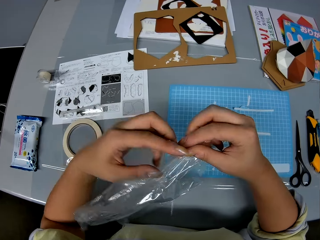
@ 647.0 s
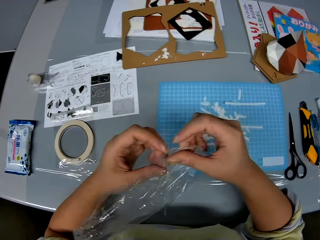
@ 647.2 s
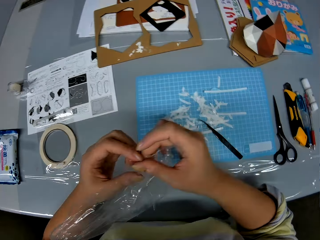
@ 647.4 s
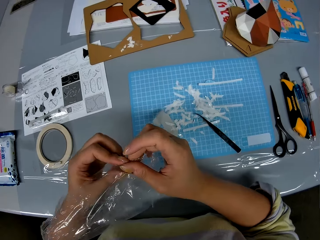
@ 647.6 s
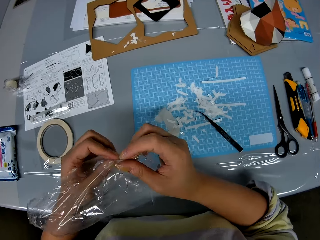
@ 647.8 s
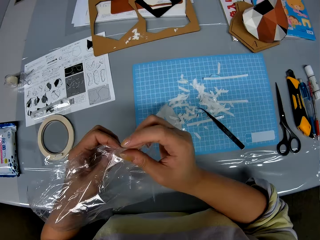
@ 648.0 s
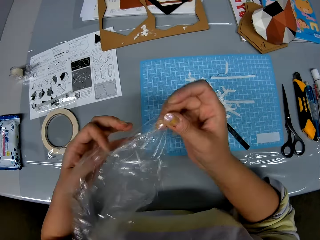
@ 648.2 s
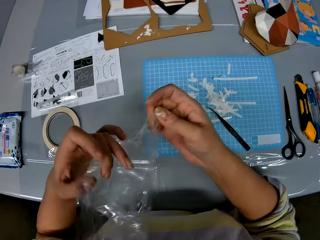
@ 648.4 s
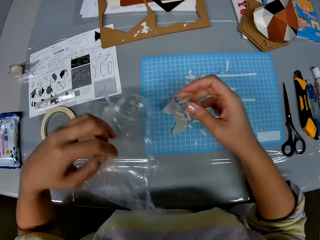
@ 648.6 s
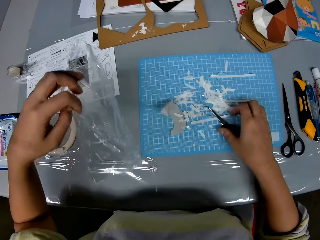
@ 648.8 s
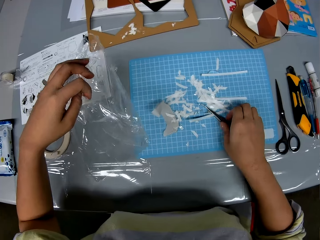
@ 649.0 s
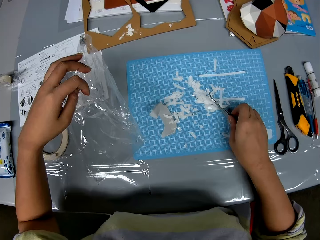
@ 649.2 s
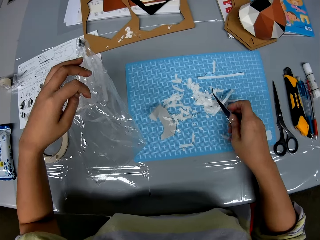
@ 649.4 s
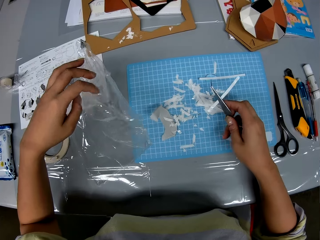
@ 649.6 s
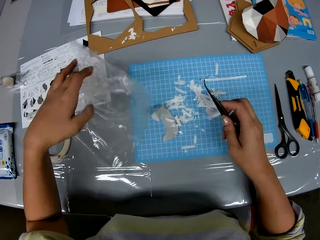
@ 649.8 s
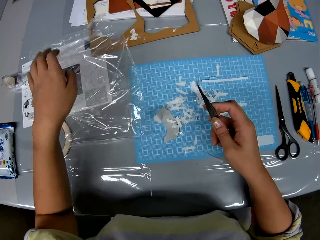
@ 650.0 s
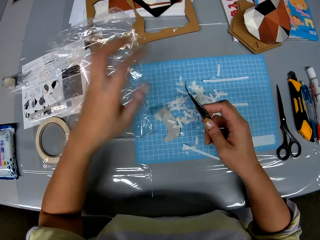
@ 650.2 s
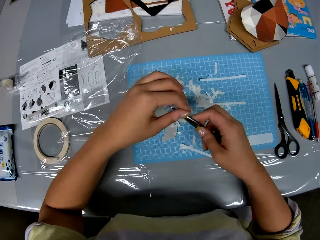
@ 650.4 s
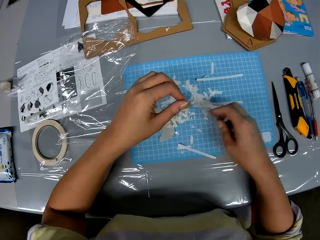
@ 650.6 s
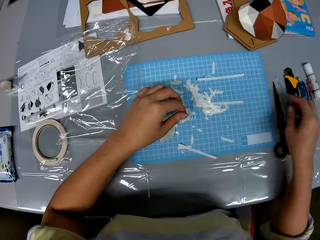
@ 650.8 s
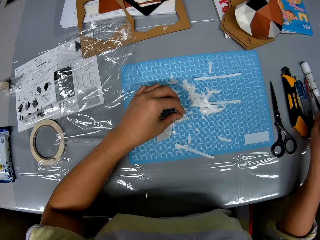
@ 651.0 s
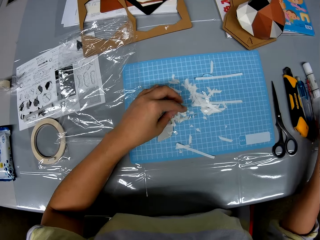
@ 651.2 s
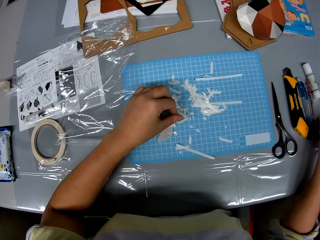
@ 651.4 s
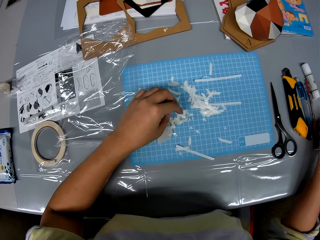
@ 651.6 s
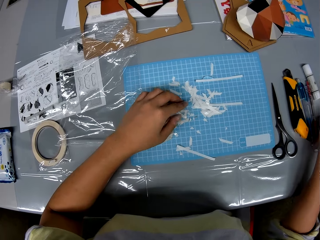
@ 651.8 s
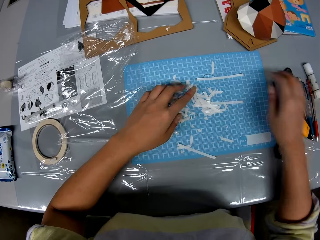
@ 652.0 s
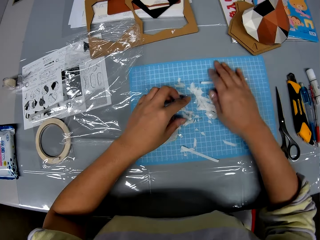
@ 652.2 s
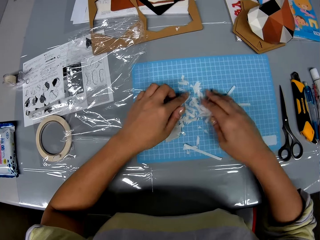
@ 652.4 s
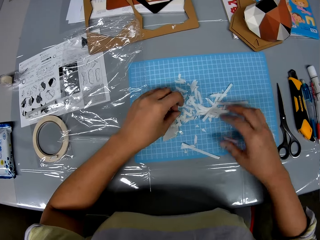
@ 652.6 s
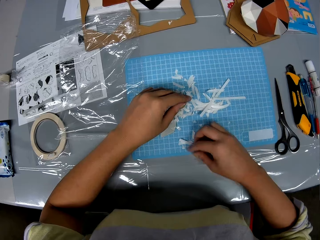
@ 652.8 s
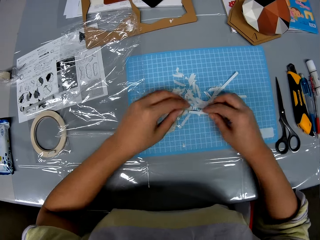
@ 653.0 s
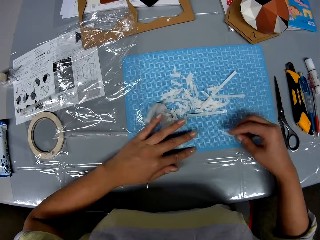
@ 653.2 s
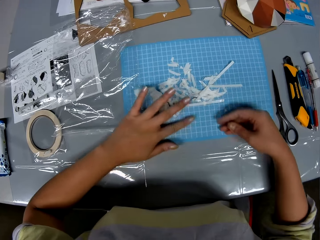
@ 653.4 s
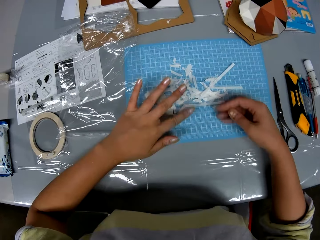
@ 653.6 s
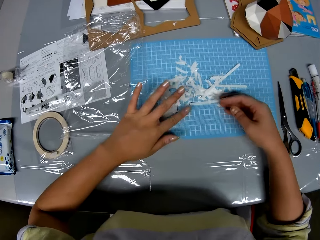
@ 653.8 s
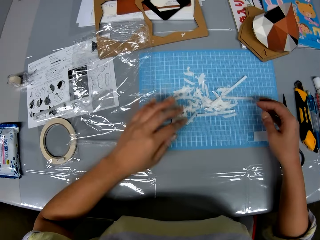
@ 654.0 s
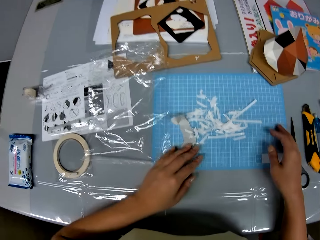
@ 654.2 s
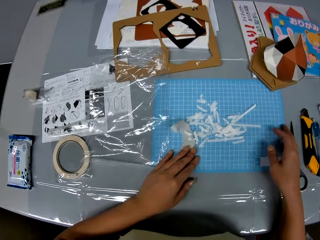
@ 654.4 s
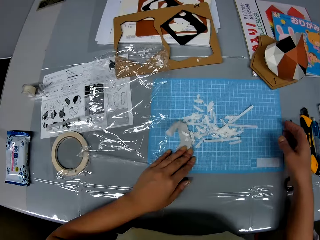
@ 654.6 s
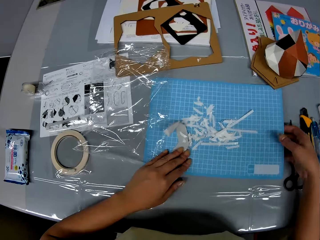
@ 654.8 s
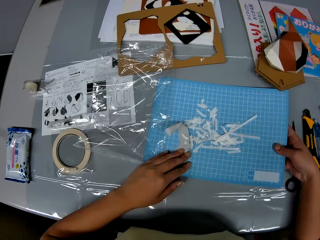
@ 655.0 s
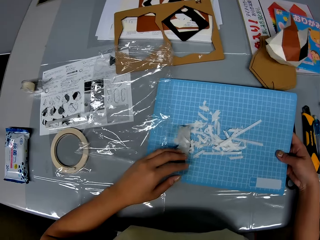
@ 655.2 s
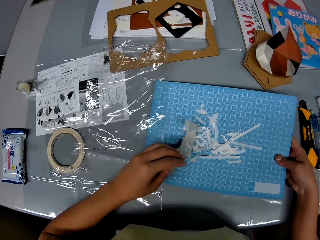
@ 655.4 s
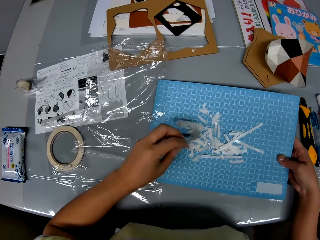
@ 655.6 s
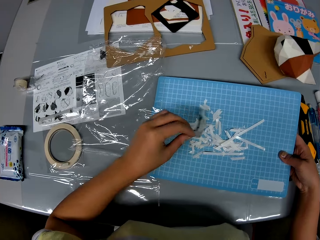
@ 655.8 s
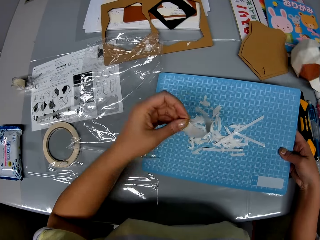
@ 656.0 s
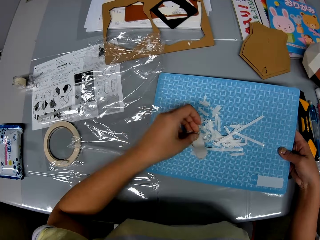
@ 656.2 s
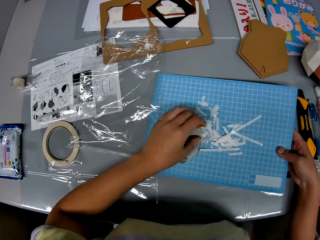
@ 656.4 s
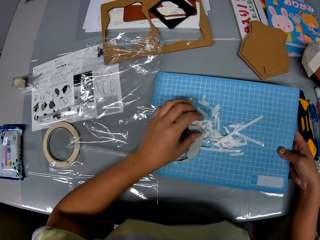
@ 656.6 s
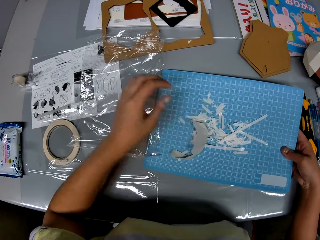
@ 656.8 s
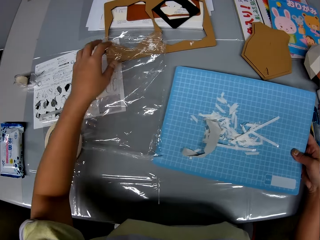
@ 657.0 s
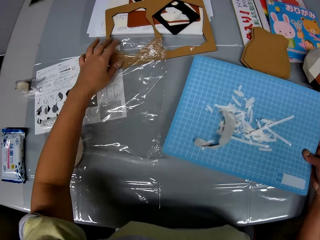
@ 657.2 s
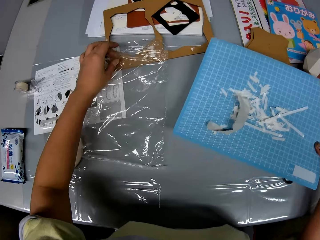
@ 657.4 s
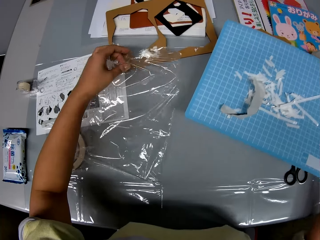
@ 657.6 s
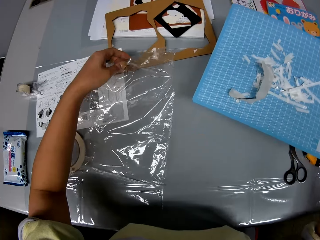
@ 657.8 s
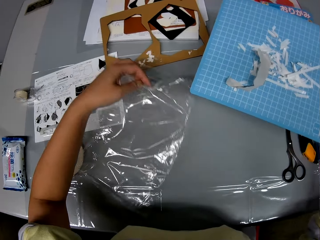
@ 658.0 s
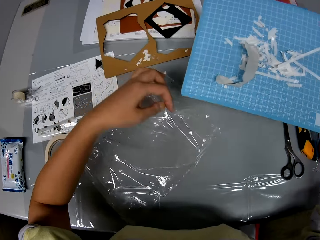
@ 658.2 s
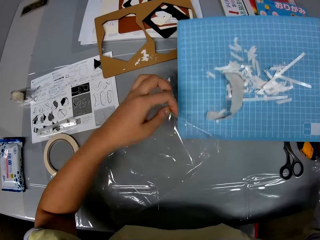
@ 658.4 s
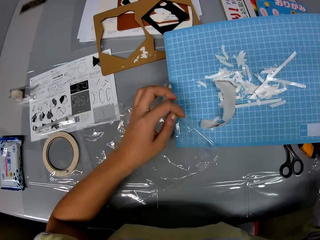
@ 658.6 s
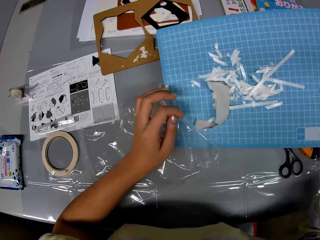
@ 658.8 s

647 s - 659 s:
The camera wearer opens up the nylon or paper bag in her hand. She picks up a tweezer or picker from the table. She picks up paper with the tweezer. She puts the paper bag on the table. She removes a paper from the tweezer. She puts the paper on the table. She drops the picker on one side of the table. She gathers the dirt on a file on the table together. She stares at the papers on the table. She picks up the folder from the table. She inspects the papers on the folder. She picks up the paper bag from the table.

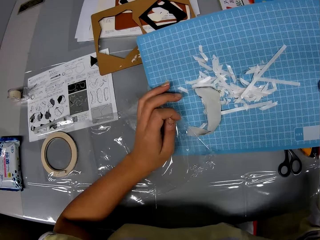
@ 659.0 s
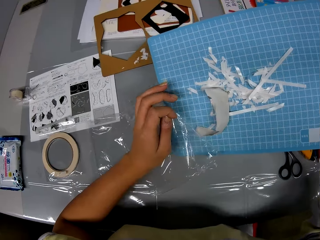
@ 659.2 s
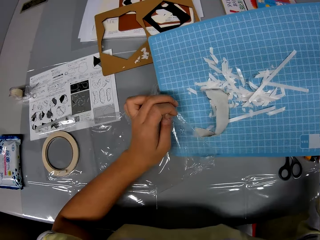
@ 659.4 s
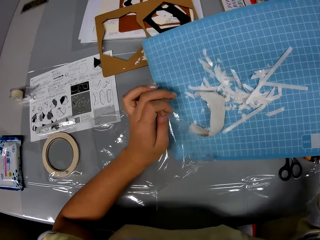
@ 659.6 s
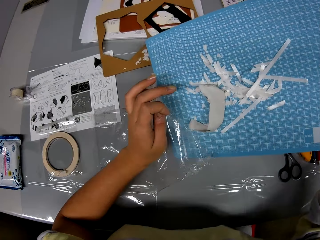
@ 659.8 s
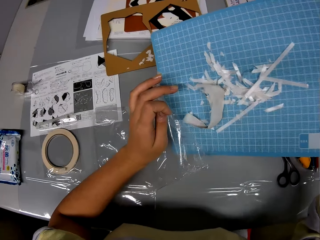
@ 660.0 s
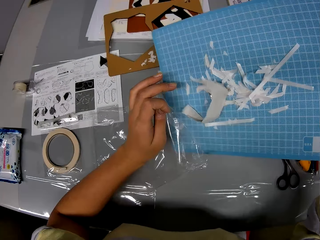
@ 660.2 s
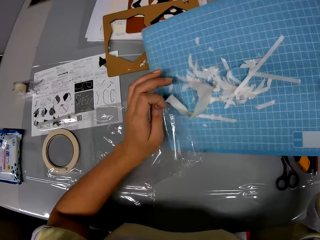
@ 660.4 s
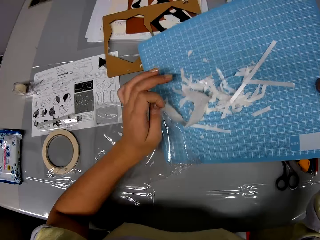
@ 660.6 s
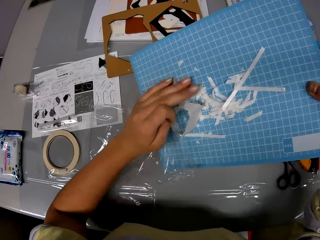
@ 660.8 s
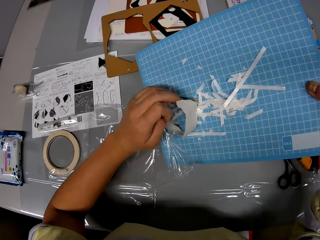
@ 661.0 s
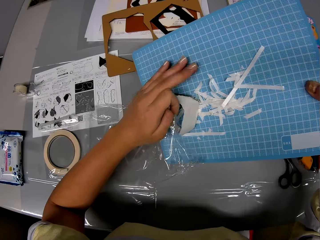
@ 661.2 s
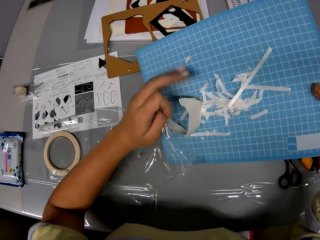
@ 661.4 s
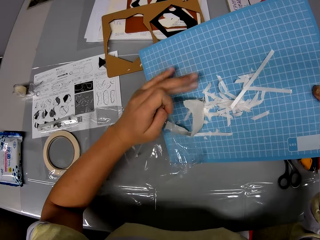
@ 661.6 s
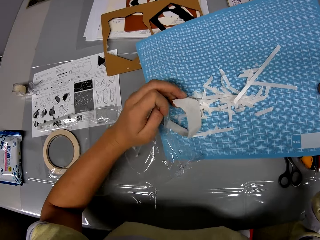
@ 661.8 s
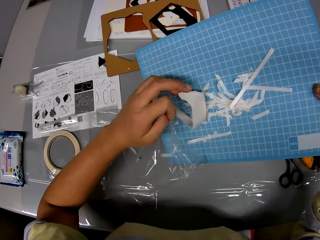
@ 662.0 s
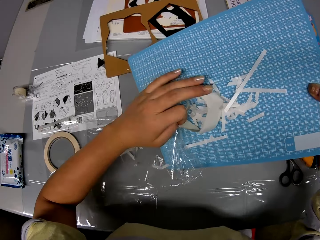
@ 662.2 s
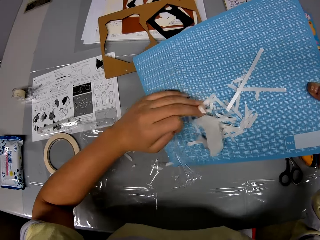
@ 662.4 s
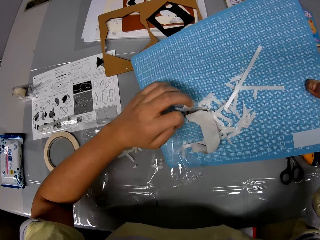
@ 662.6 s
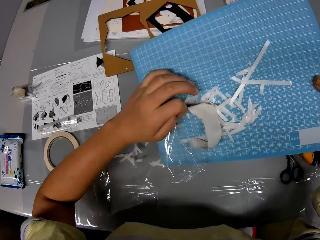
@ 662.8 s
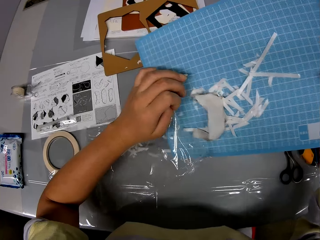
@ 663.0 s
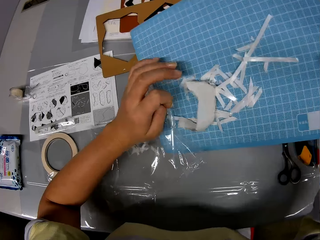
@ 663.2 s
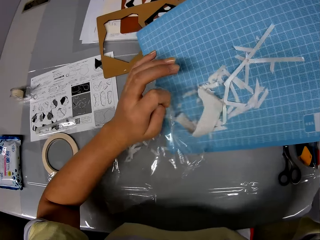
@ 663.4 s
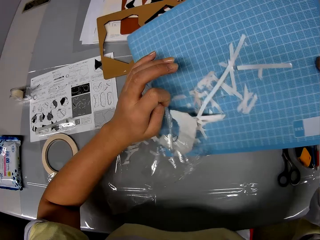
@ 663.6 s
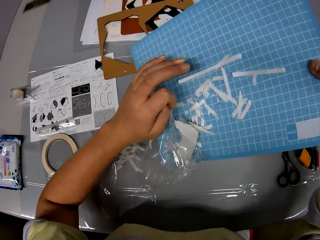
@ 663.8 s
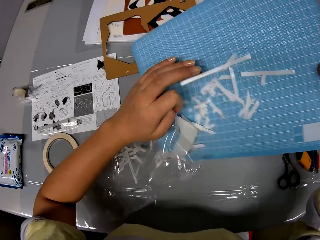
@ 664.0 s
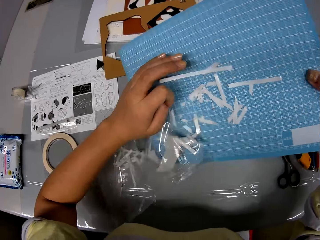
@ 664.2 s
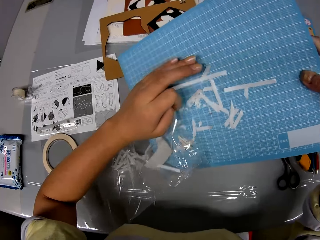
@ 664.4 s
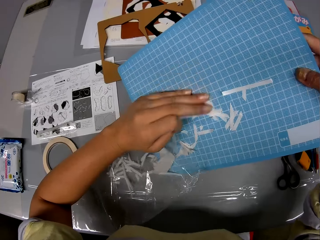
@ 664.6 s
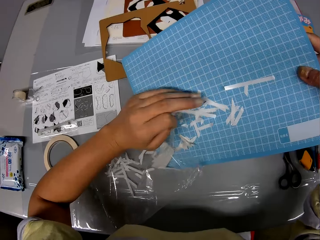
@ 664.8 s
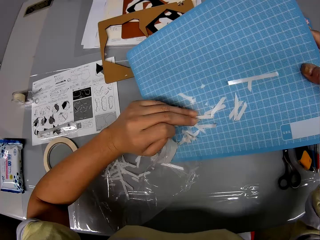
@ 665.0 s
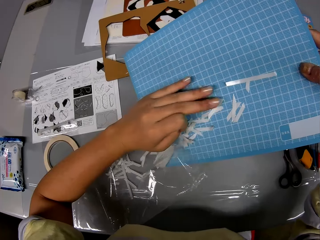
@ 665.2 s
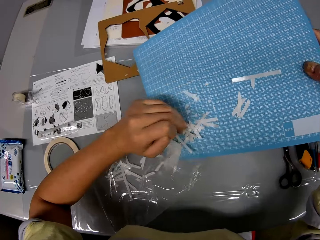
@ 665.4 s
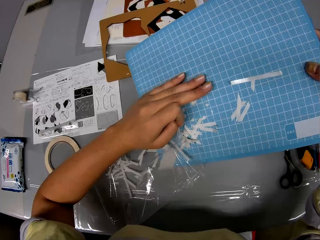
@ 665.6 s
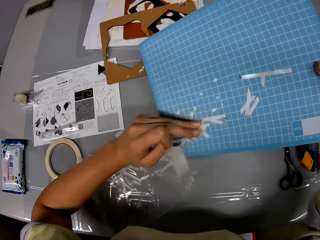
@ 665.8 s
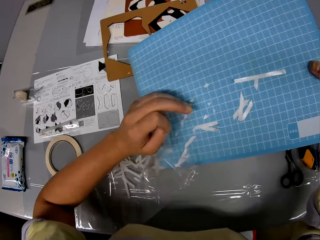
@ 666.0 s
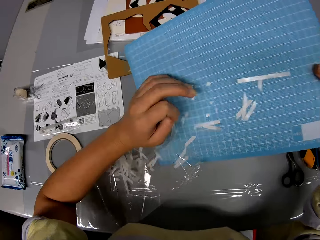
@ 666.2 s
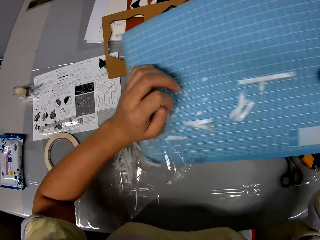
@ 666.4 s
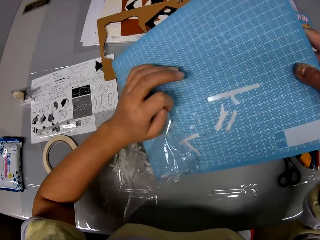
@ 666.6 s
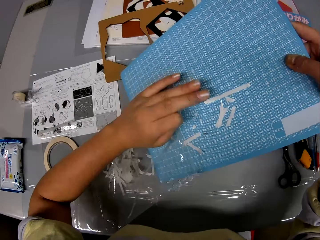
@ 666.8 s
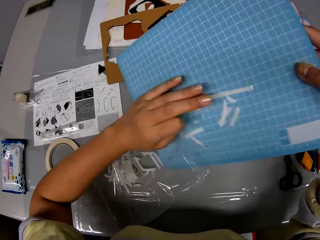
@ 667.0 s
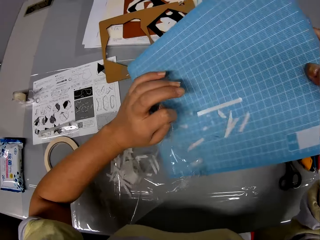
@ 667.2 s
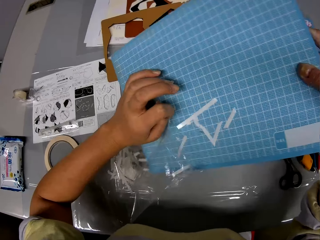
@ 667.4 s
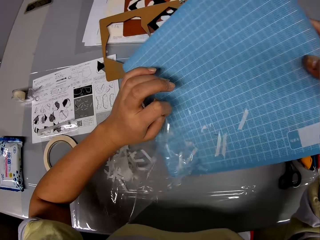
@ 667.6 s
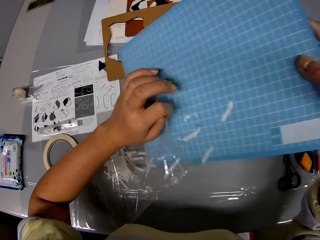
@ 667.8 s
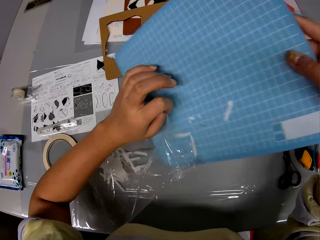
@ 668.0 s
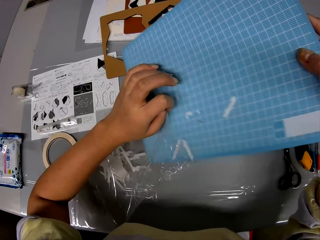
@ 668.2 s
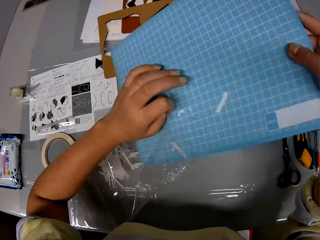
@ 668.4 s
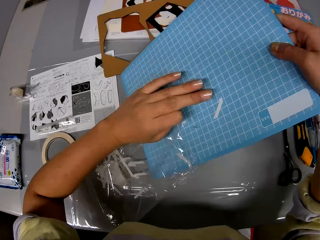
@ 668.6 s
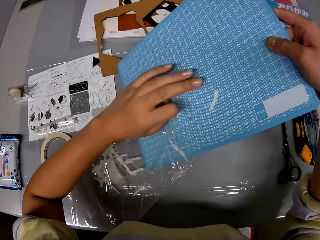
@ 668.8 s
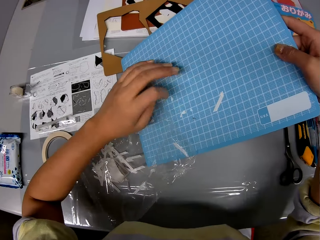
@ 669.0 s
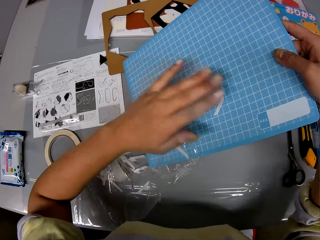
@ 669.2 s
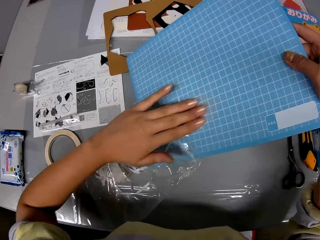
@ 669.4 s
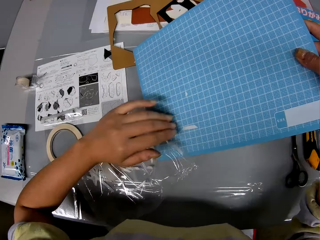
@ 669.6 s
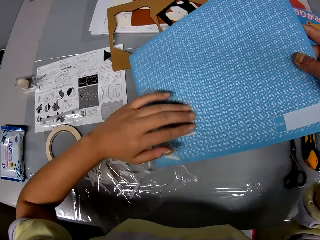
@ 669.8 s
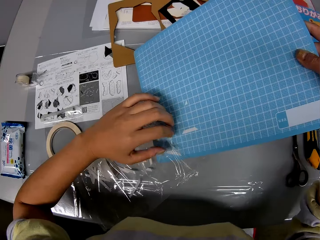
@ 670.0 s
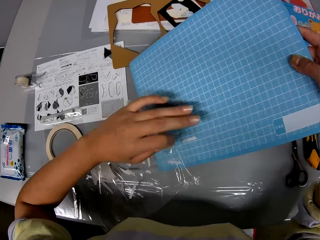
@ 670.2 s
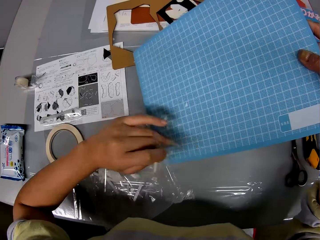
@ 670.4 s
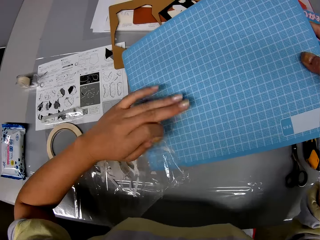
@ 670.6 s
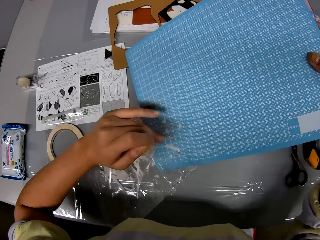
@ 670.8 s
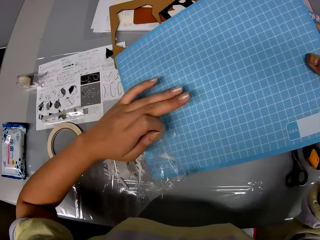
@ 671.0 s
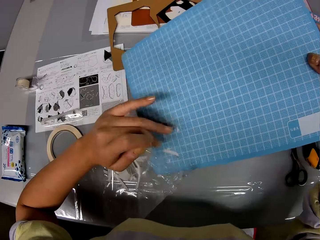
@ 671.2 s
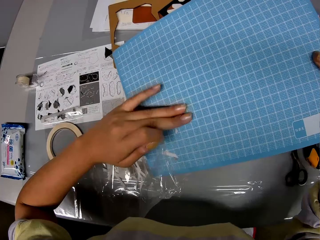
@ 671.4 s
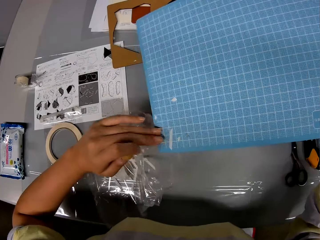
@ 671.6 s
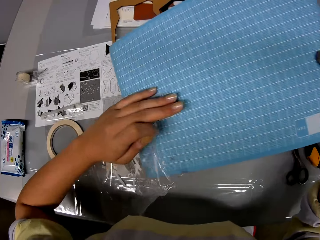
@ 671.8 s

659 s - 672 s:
The camera wearer pours the dirt or papers on the file on the table inside the nylon. He removes the papers with his hands.
